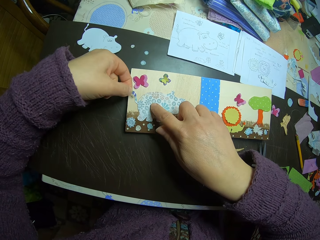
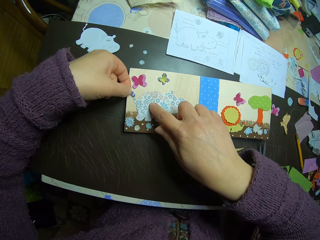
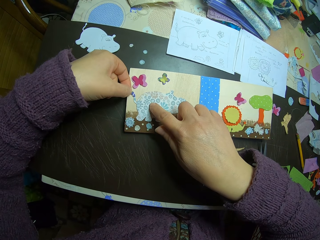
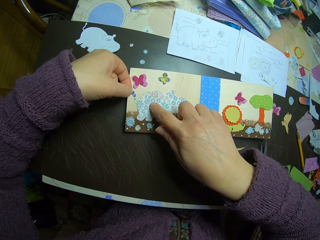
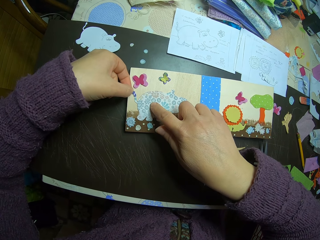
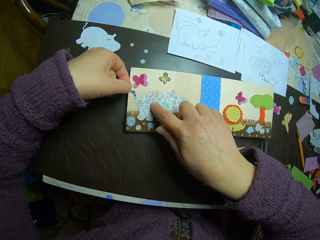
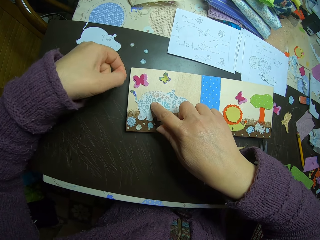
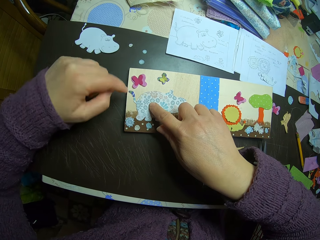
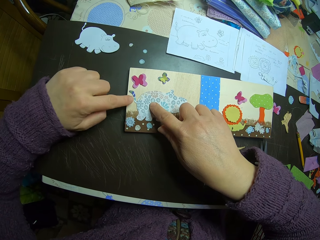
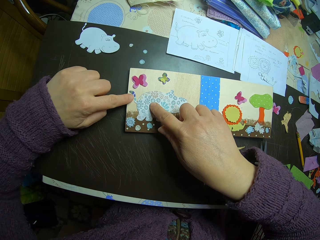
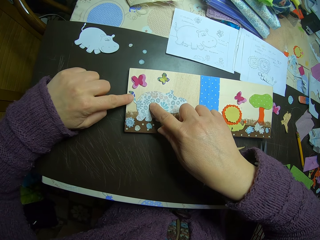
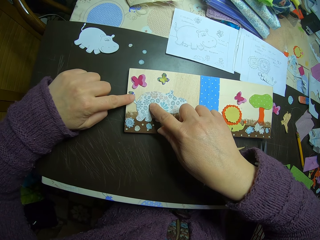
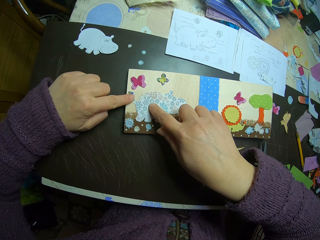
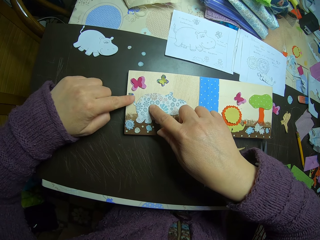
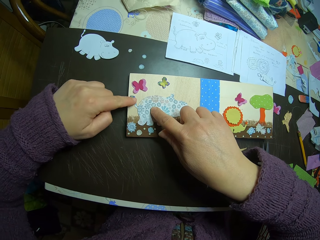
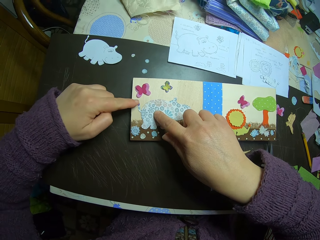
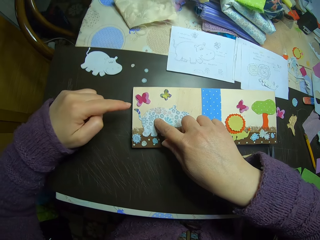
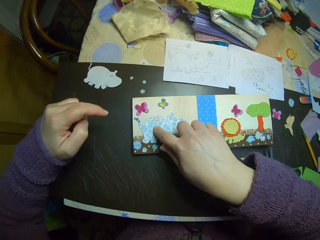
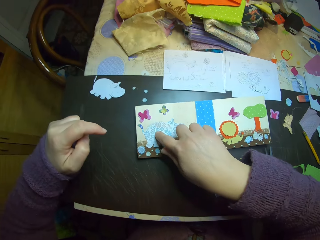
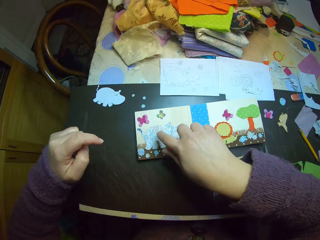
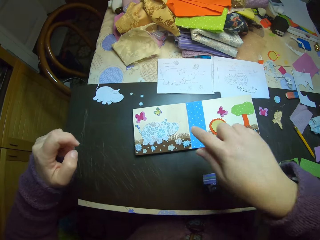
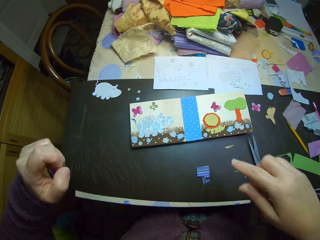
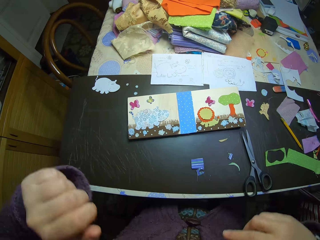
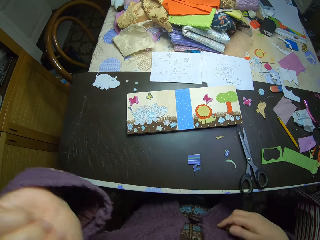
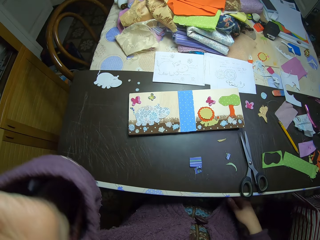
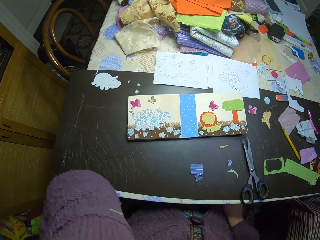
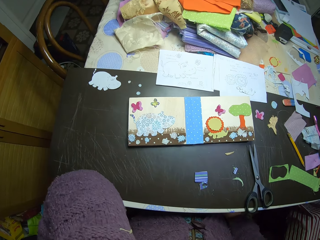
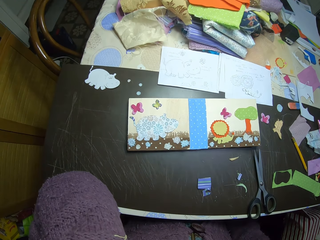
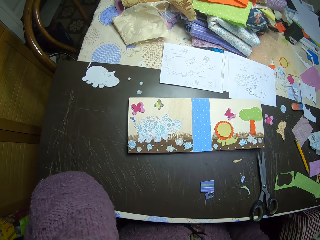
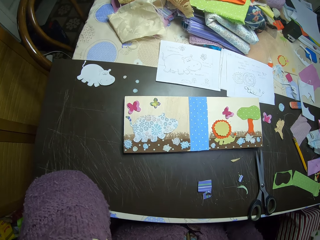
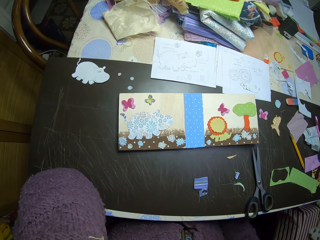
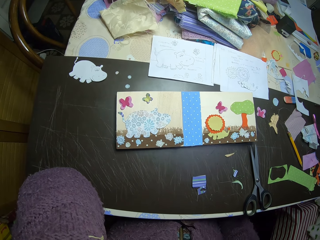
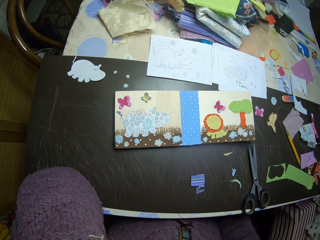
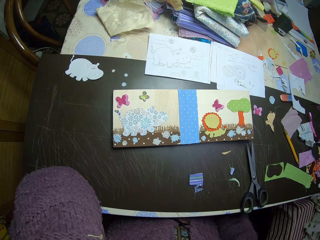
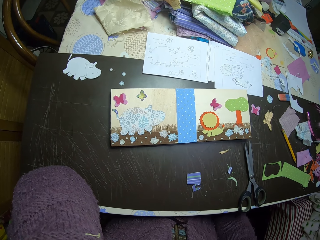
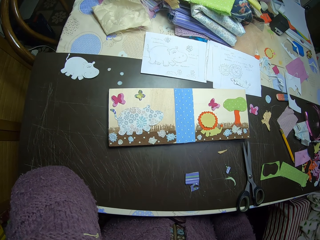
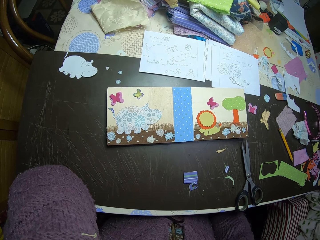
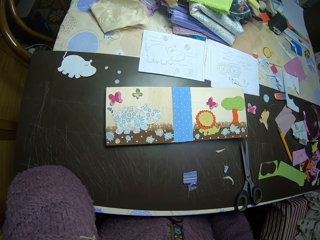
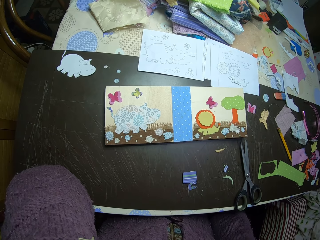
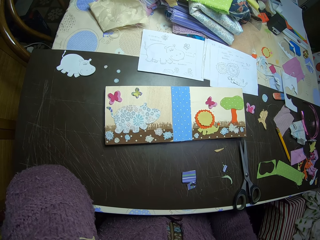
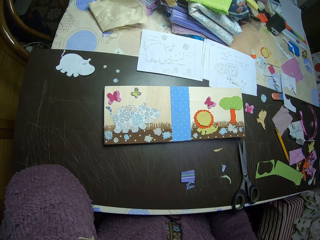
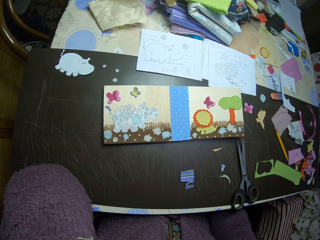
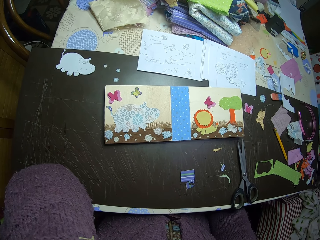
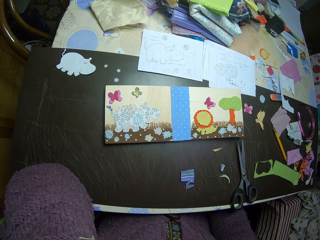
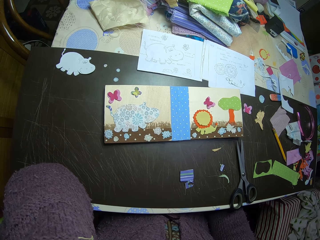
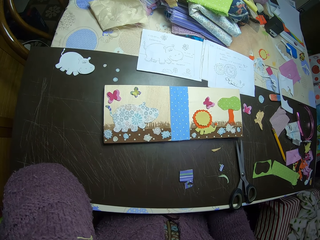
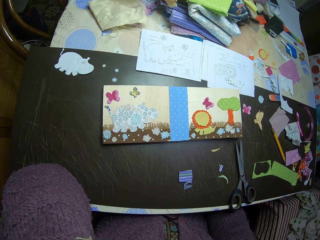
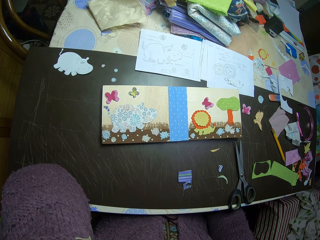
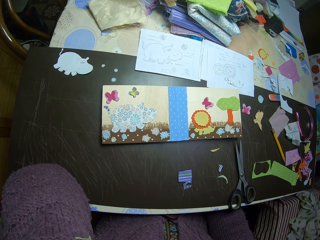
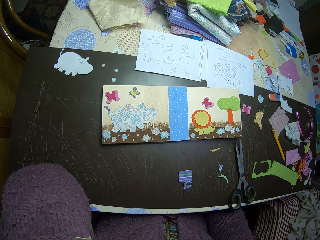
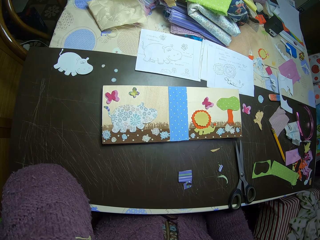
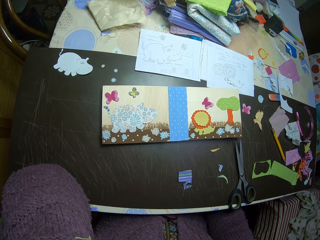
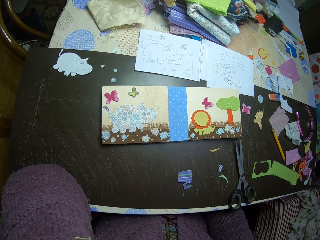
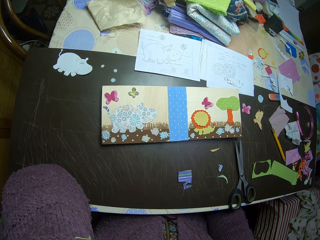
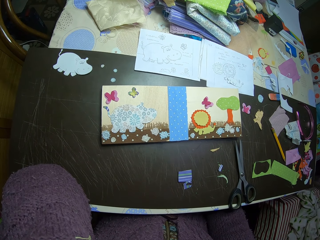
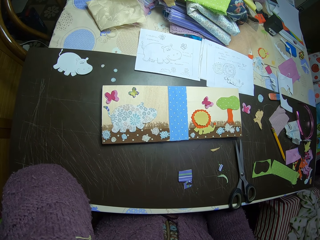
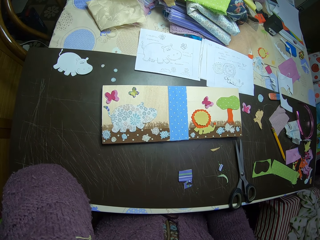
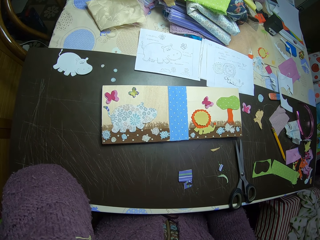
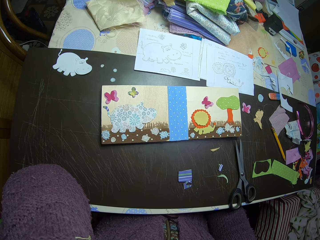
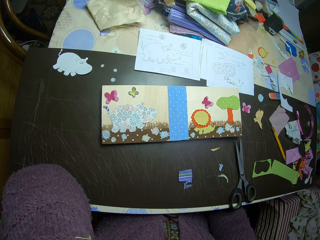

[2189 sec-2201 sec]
The camera wearer presses the card with a right hand finger. They put the piece of cloth on the manilla paper. They paste the cut paper on the card with the left hand. They rest the left elbow on the table and look at the manilla paper.

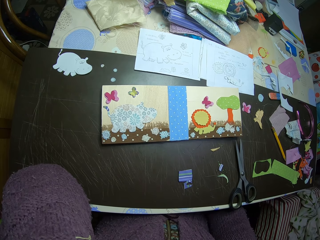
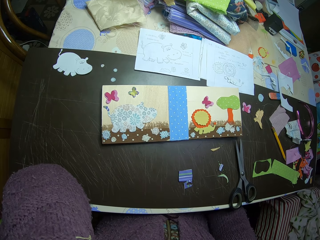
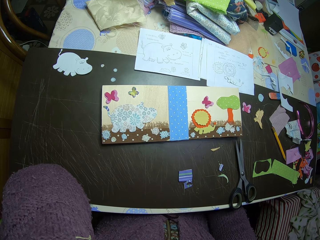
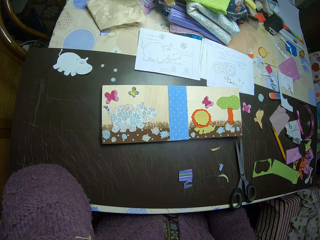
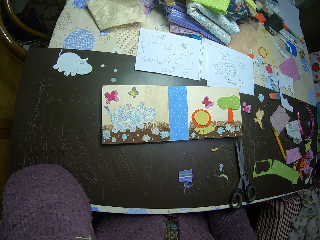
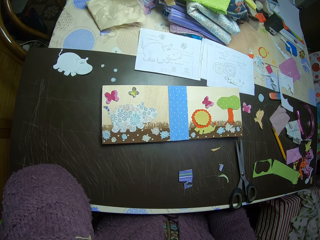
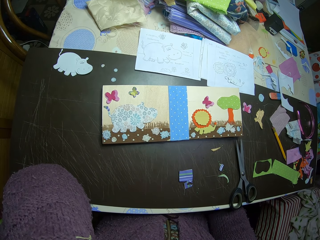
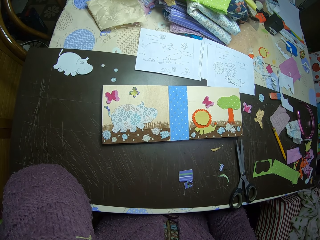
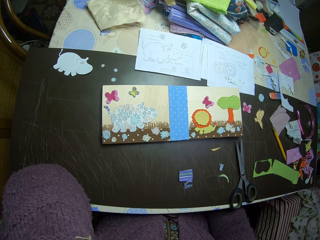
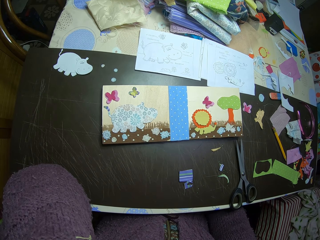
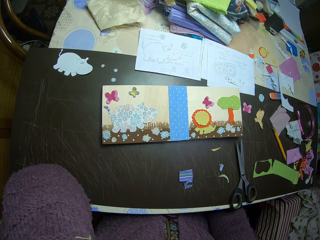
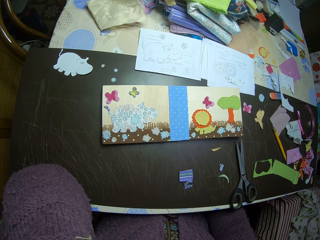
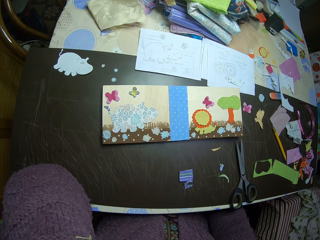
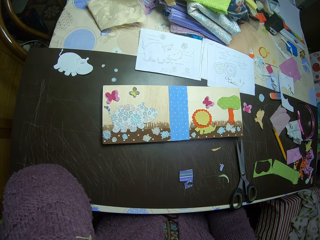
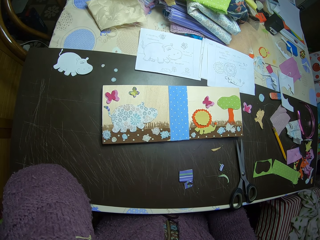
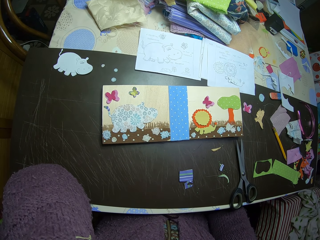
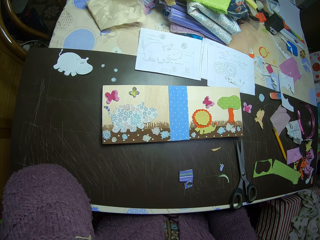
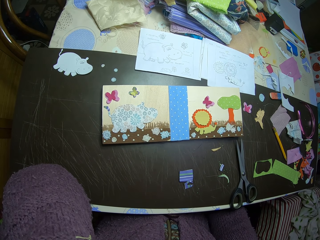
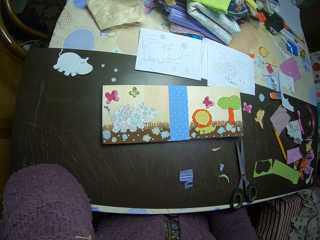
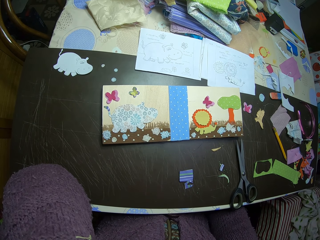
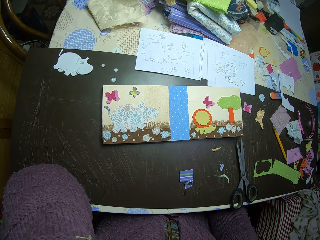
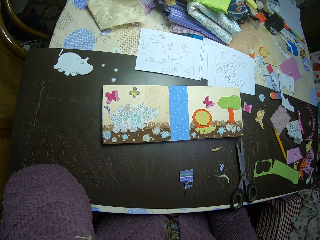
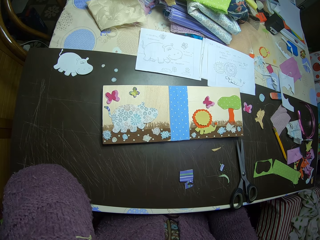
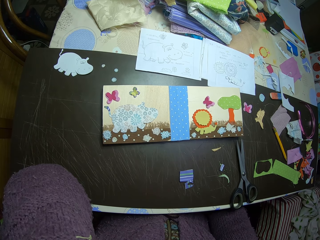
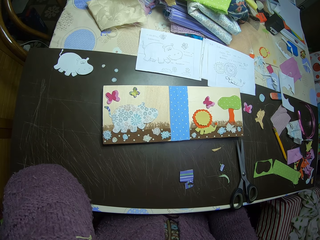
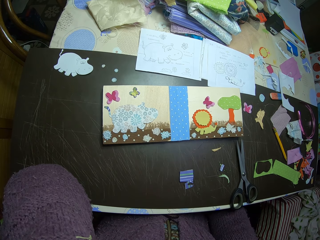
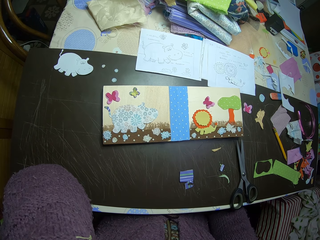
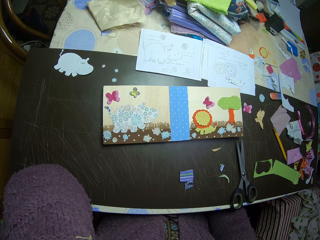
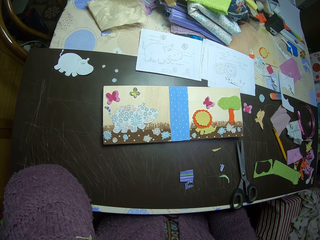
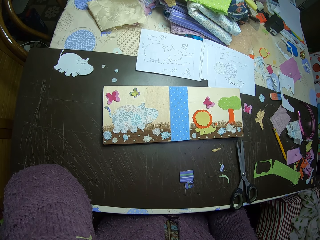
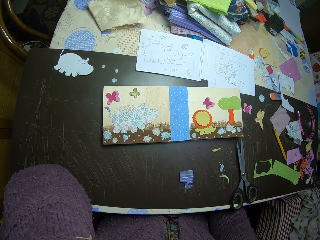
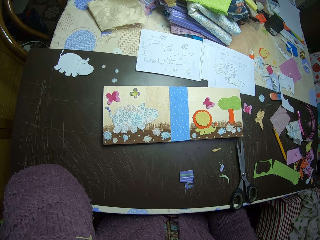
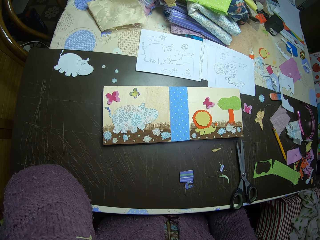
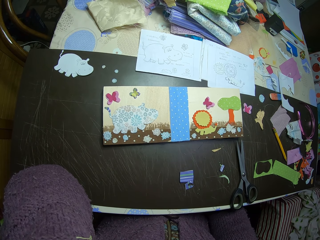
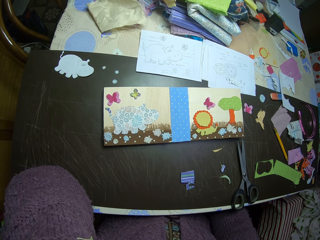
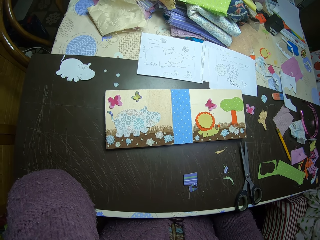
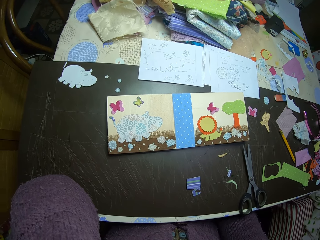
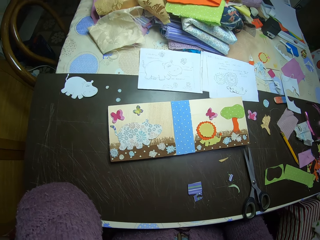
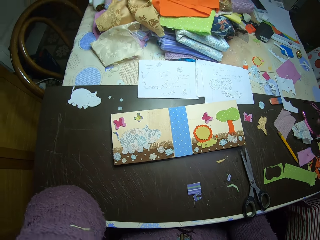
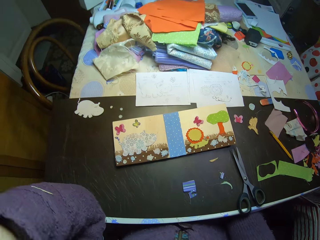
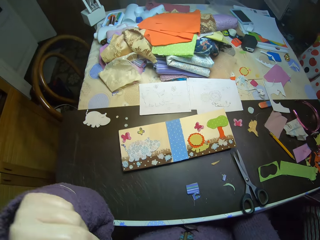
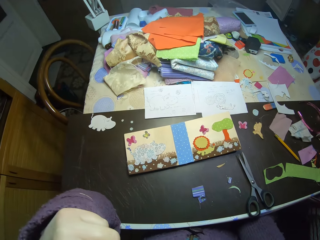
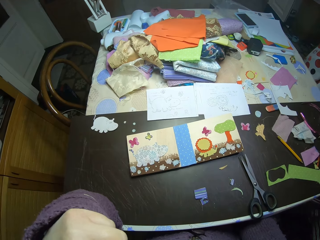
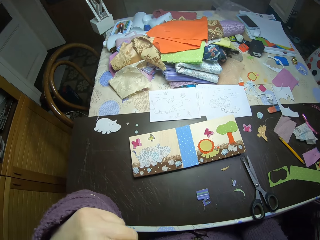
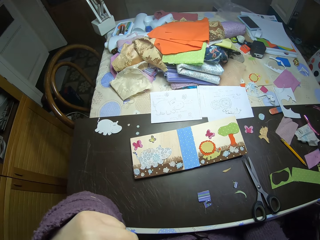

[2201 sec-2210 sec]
The camera wearer scratches the face with the left hand.
